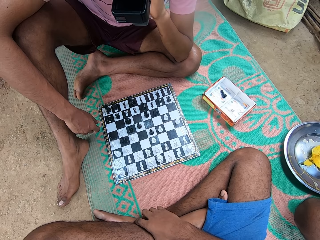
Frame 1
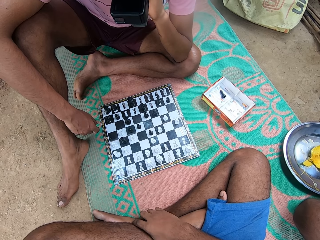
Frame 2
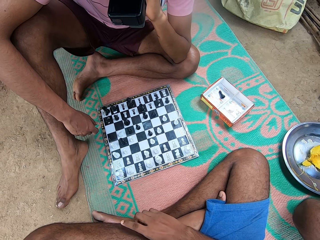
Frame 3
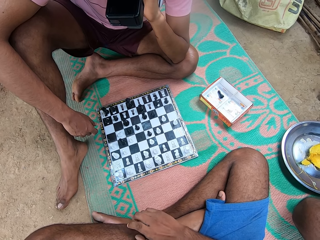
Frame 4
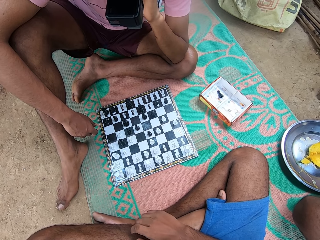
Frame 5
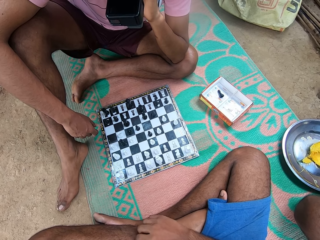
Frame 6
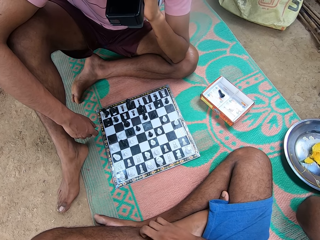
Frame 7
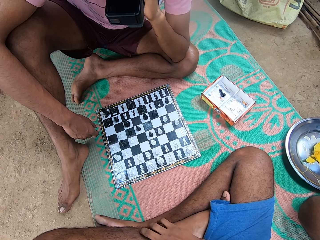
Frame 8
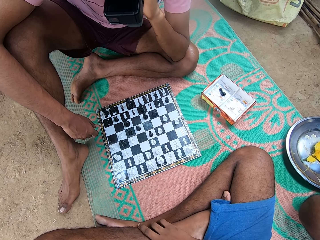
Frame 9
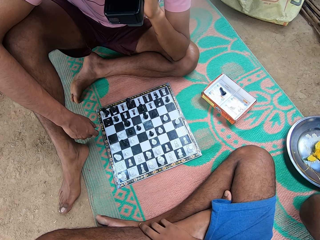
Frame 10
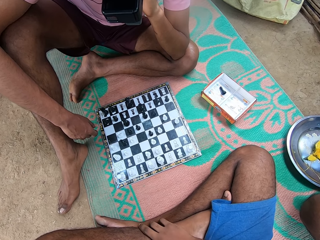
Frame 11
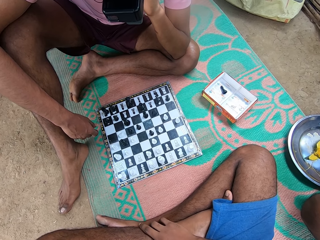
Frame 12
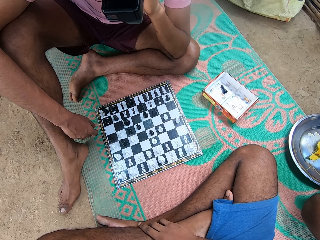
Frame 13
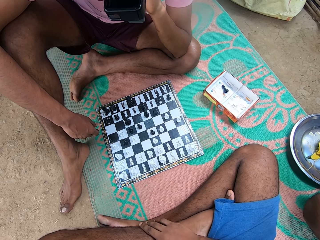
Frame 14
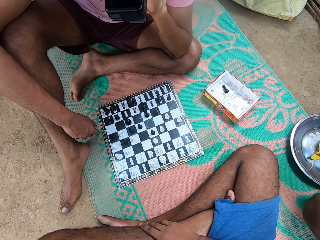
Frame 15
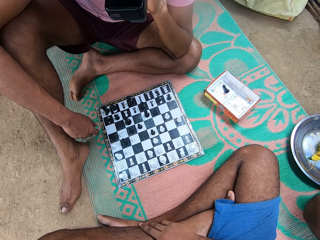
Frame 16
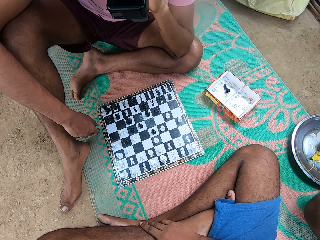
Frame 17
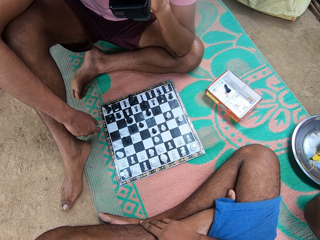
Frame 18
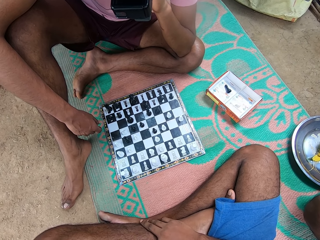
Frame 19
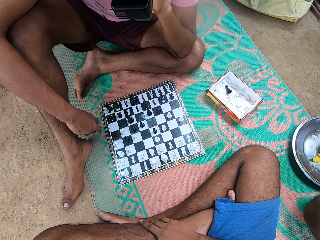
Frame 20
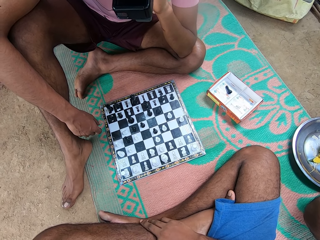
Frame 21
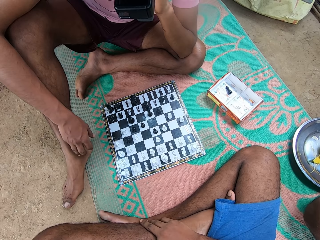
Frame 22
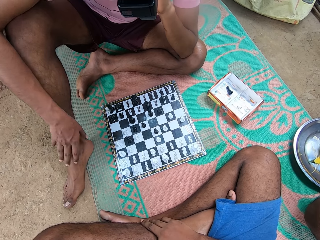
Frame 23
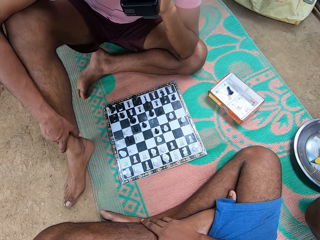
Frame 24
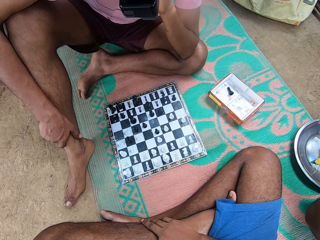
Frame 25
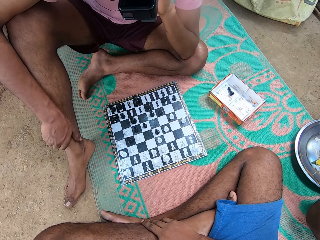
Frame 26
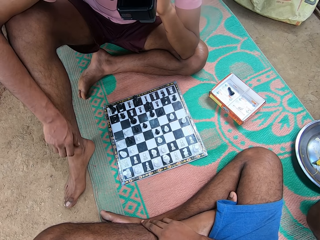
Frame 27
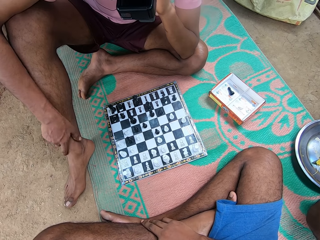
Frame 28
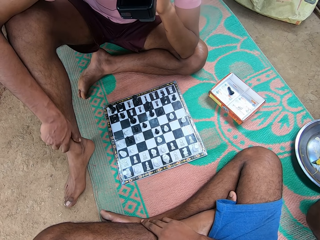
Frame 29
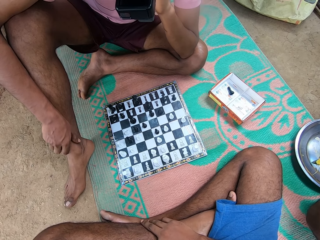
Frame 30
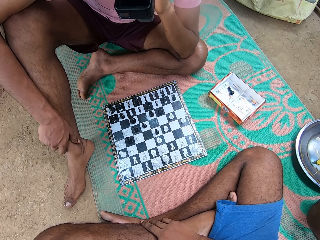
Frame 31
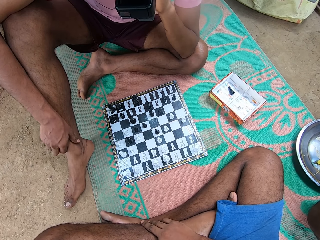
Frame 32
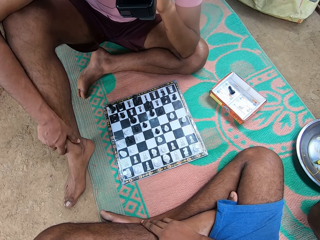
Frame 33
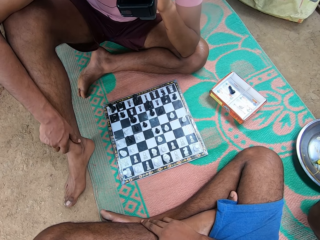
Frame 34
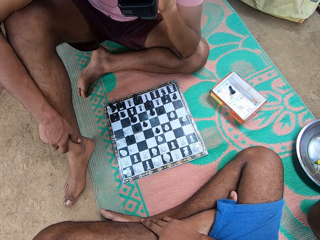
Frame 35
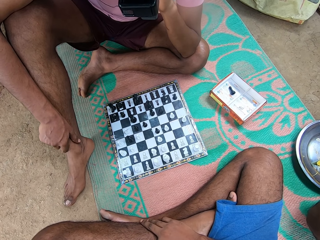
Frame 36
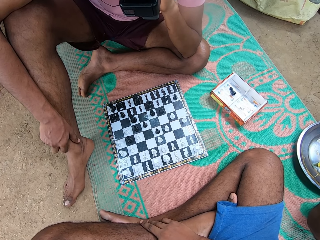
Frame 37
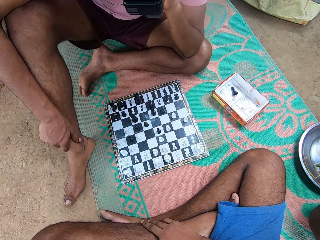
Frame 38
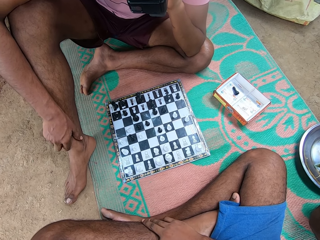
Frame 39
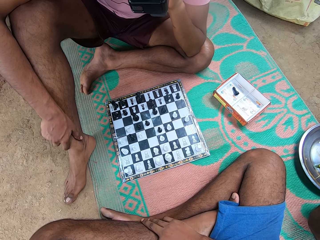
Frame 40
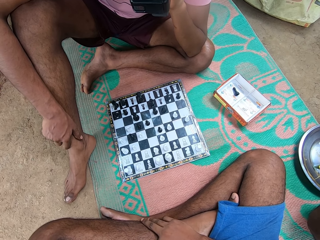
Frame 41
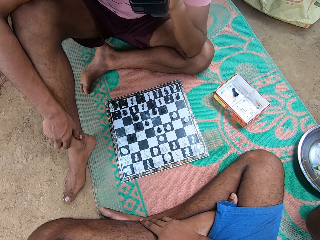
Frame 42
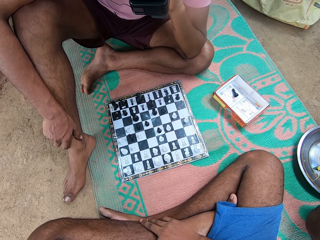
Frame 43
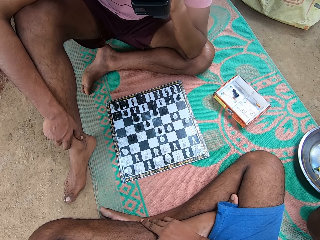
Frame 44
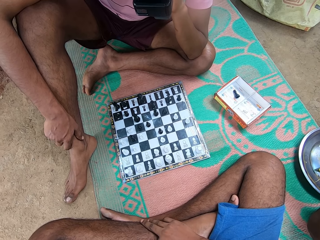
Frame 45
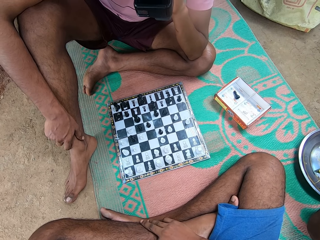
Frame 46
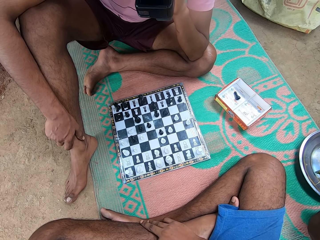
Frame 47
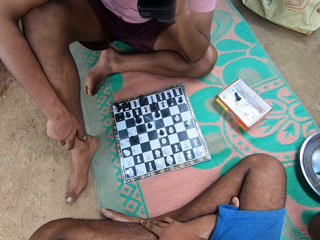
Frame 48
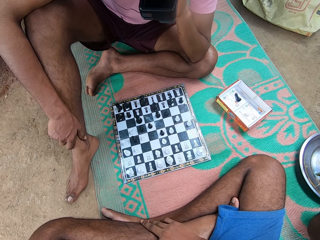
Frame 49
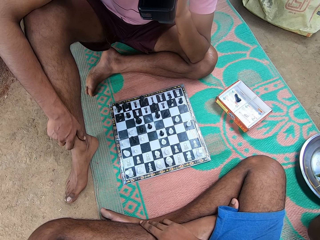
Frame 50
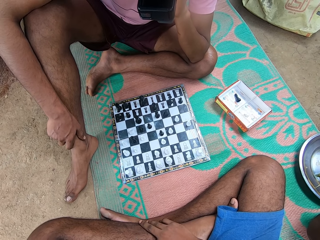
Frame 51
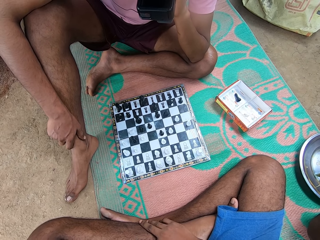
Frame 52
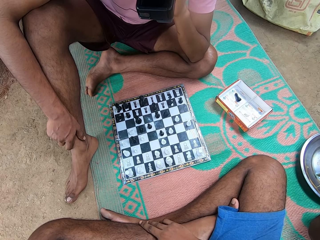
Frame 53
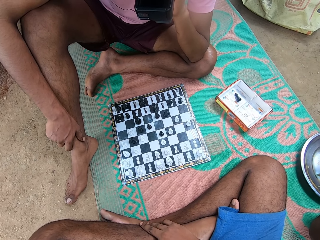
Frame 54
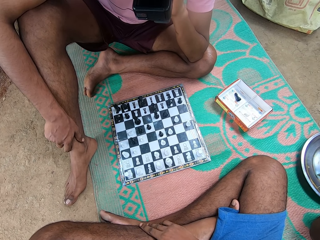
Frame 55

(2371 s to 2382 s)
The camera wearer scratches his leg. A man rubs the leg. The man scratches his leg.

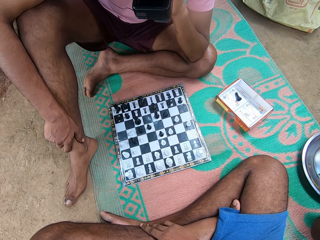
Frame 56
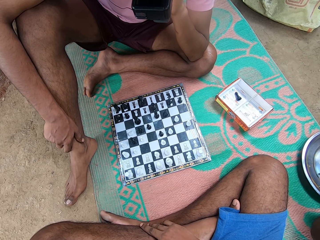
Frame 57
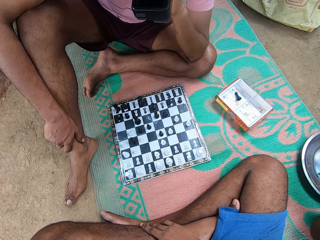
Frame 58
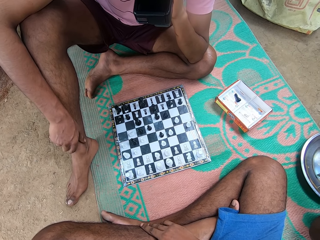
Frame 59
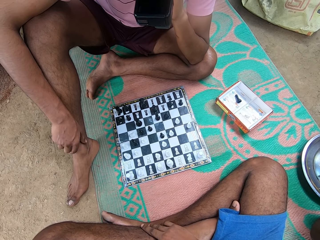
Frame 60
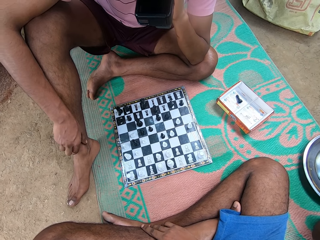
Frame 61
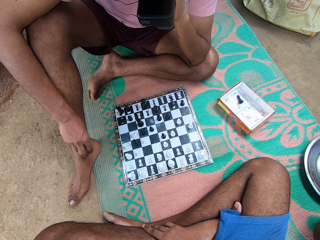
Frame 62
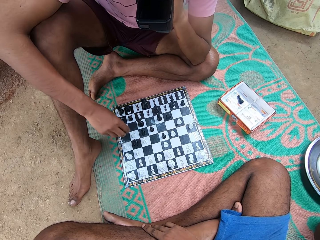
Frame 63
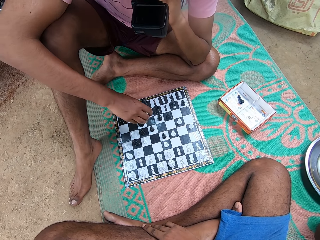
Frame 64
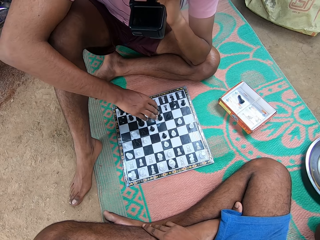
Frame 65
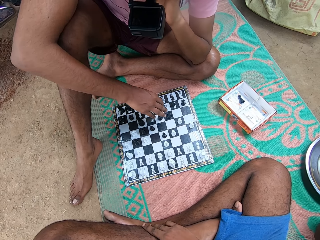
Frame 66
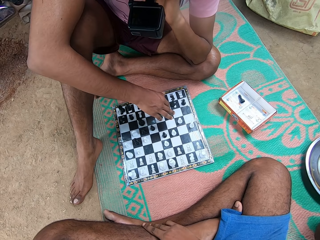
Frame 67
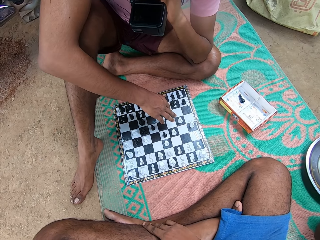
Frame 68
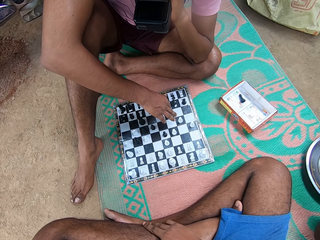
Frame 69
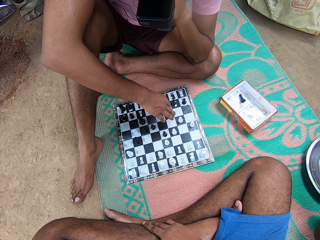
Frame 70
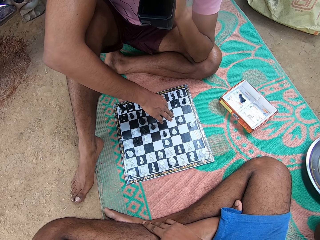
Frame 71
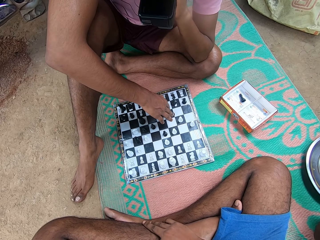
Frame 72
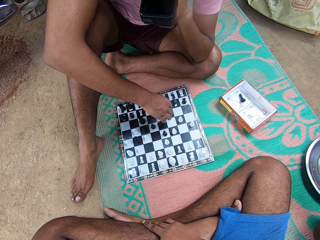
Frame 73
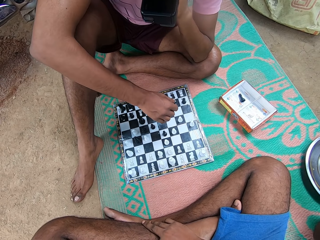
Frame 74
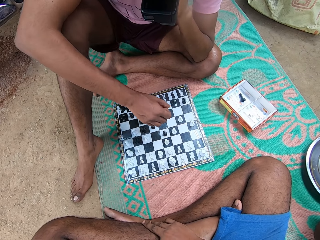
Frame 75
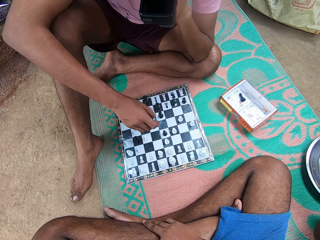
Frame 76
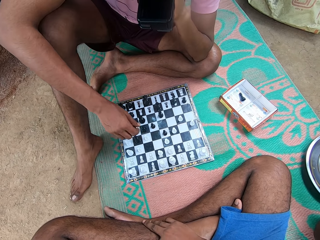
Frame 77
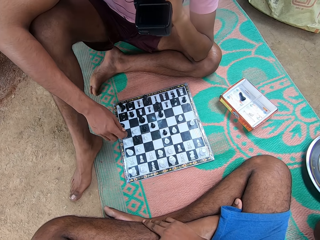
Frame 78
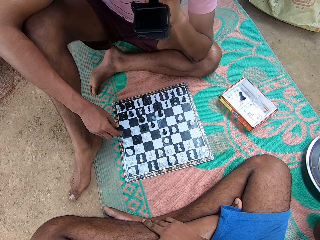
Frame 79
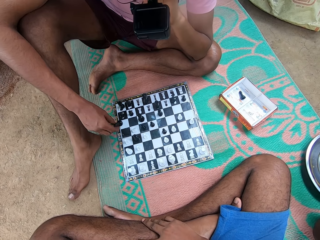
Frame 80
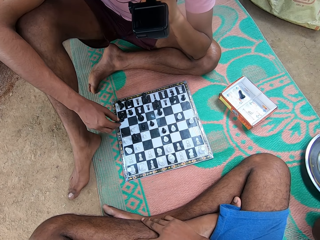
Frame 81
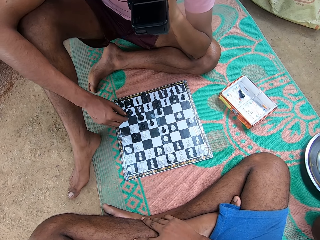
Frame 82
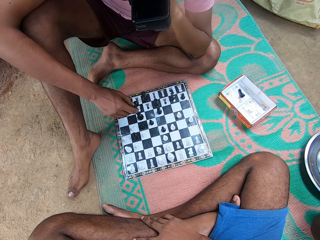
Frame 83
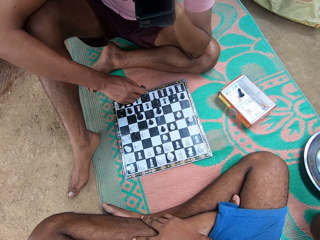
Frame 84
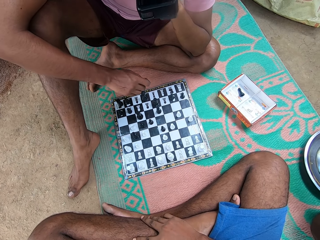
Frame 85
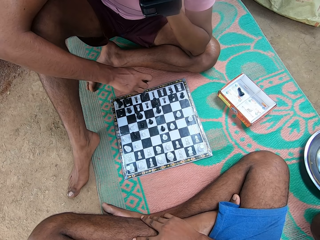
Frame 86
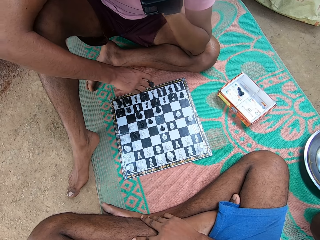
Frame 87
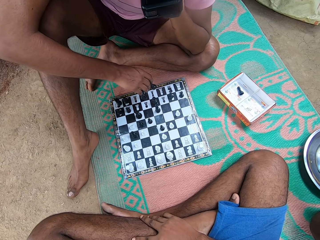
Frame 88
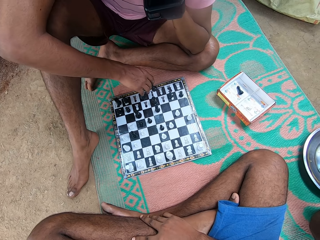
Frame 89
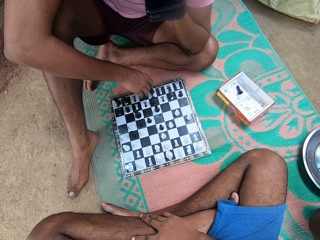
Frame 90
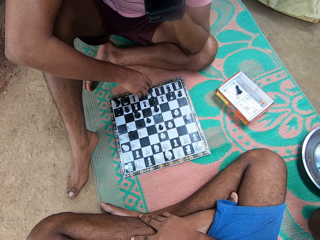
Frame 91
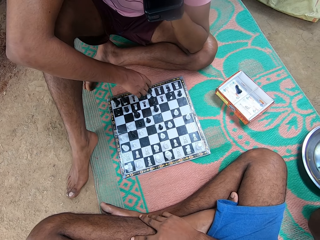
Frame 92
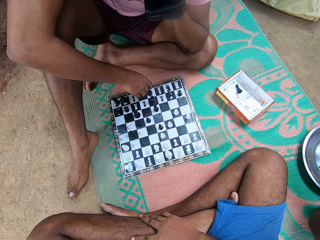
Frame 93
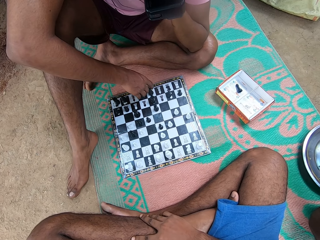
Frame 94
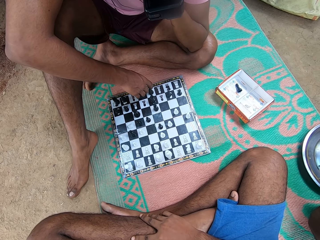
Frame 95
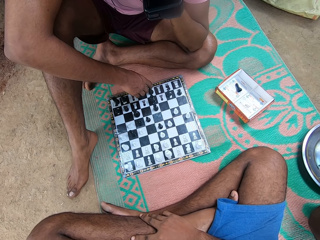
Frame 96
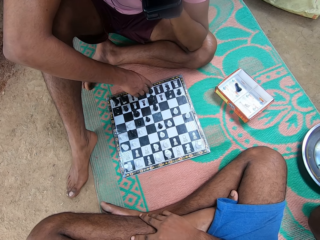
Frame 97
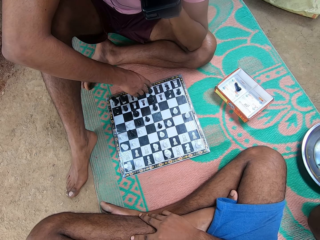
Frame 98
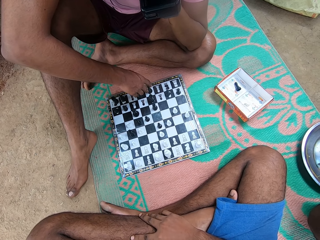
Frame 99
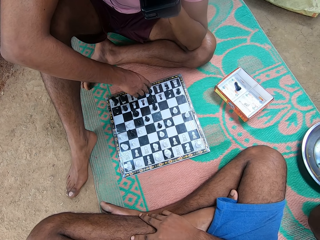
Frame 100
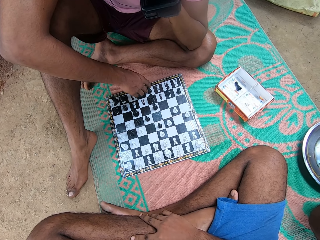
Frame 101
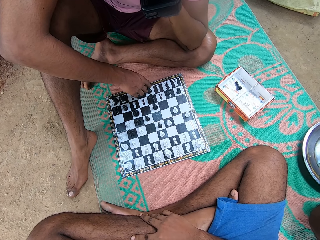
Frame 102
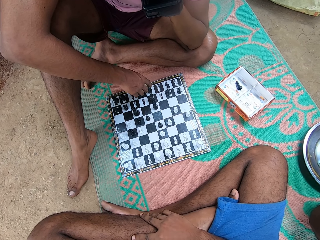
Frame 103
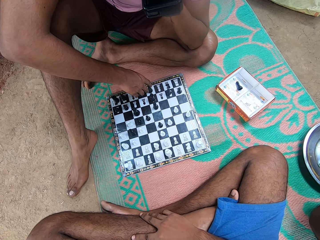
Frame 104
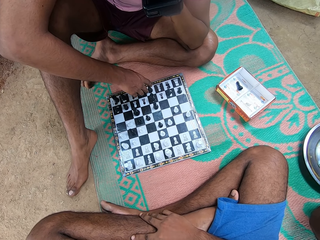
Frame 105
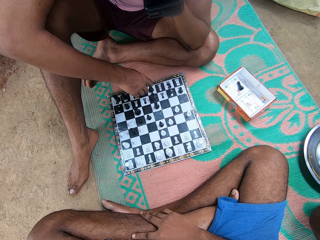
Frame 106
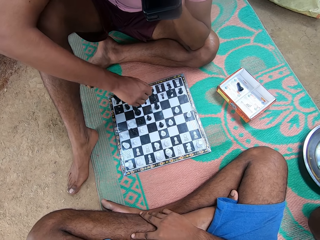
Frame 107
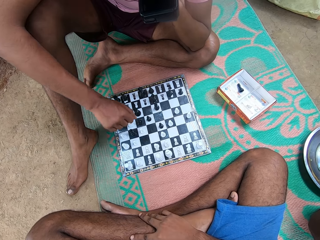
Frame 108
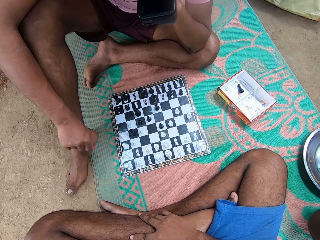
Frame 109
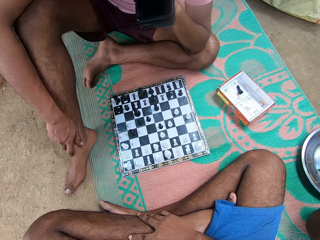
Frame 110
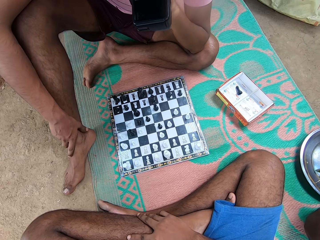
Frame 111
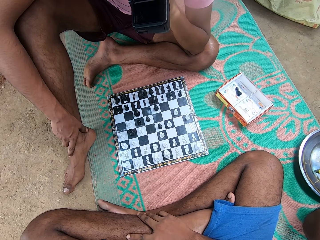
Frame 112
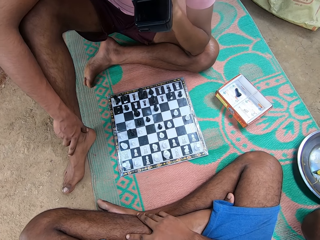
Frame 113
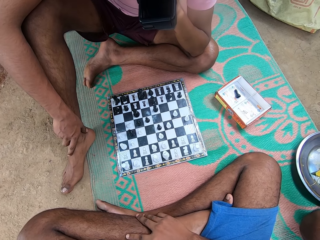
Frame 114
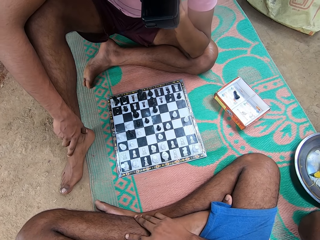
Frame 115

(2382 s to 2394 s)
A man plays the game. The man picks up a chess piece and drops the chess piece.
